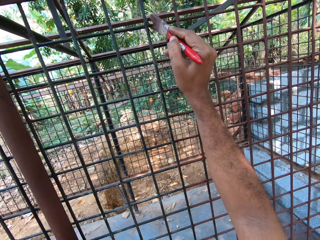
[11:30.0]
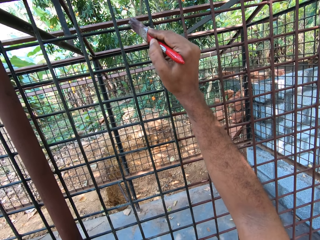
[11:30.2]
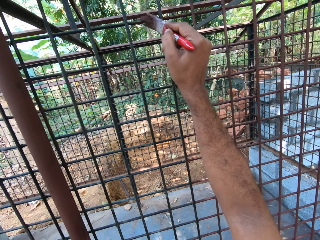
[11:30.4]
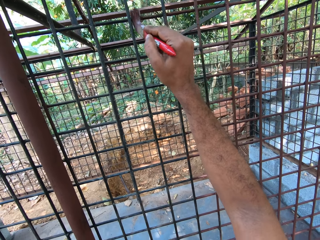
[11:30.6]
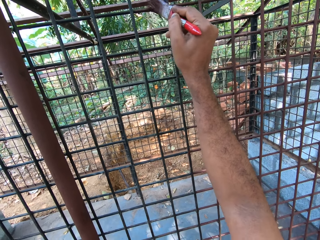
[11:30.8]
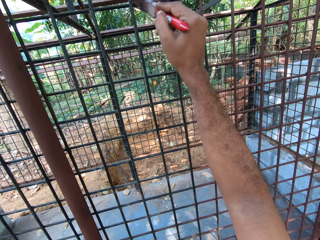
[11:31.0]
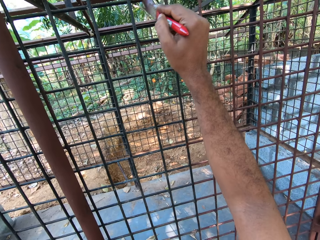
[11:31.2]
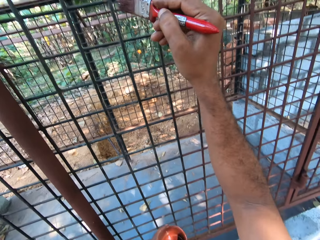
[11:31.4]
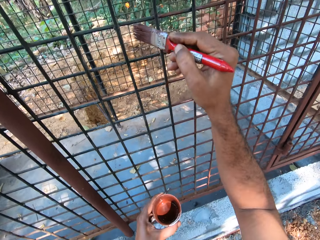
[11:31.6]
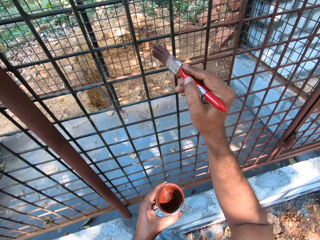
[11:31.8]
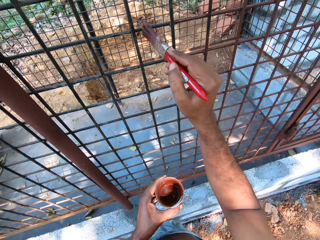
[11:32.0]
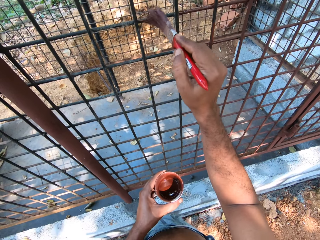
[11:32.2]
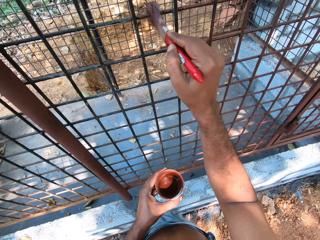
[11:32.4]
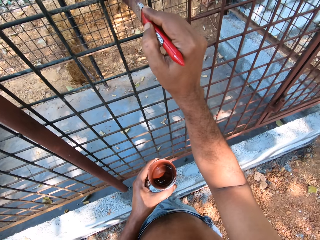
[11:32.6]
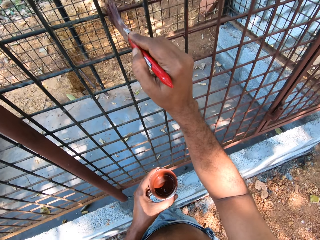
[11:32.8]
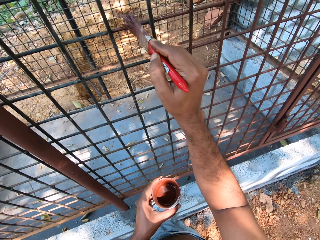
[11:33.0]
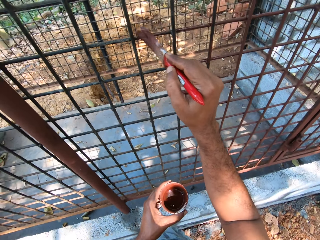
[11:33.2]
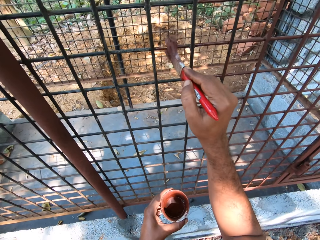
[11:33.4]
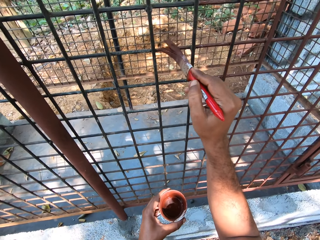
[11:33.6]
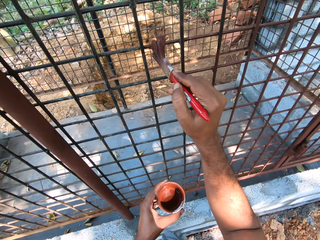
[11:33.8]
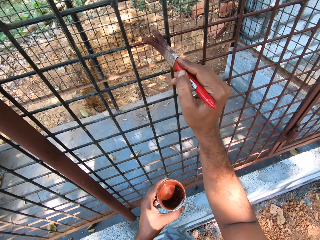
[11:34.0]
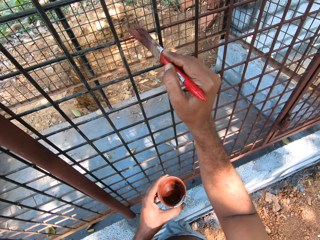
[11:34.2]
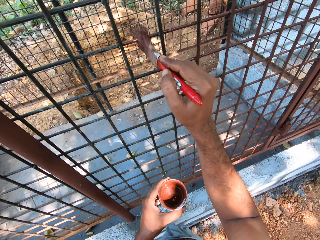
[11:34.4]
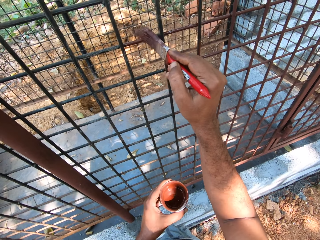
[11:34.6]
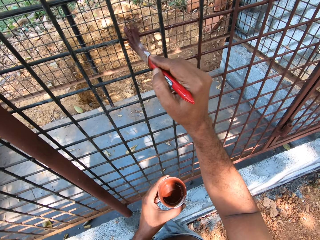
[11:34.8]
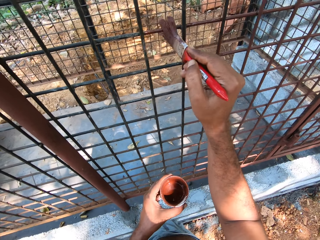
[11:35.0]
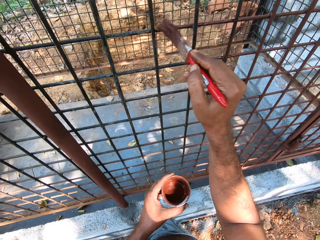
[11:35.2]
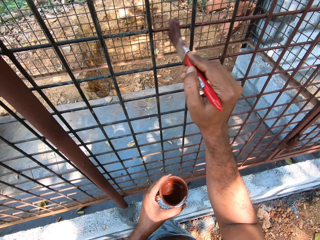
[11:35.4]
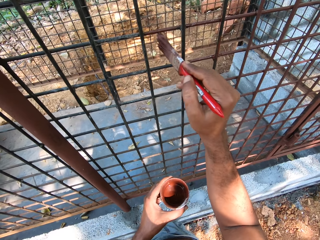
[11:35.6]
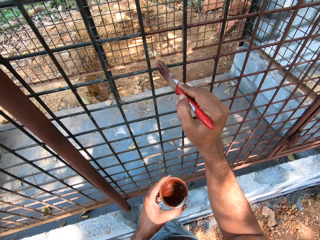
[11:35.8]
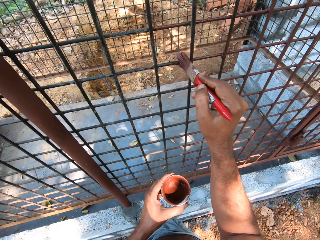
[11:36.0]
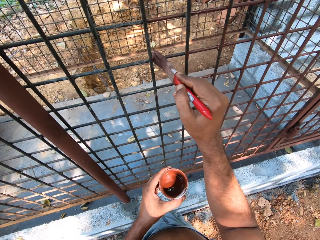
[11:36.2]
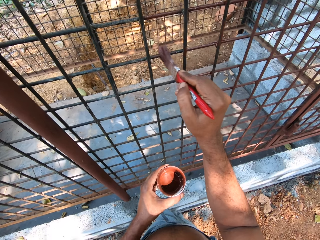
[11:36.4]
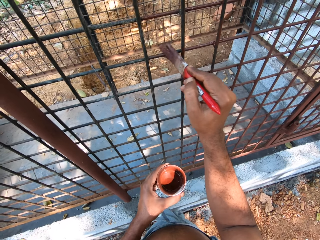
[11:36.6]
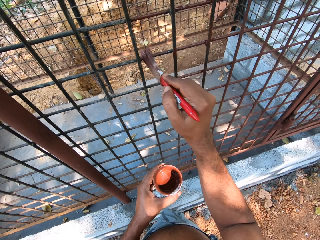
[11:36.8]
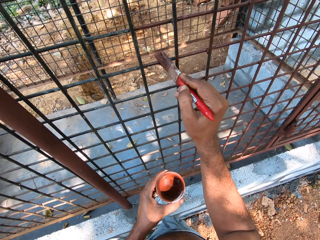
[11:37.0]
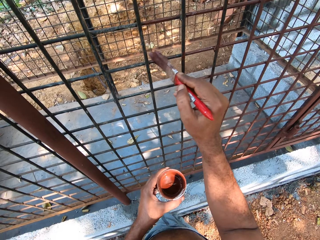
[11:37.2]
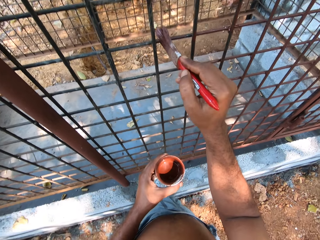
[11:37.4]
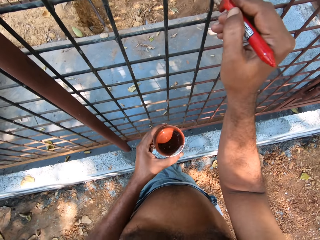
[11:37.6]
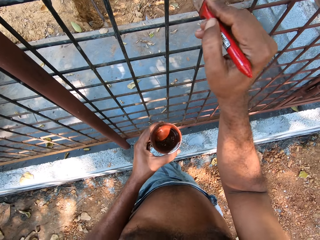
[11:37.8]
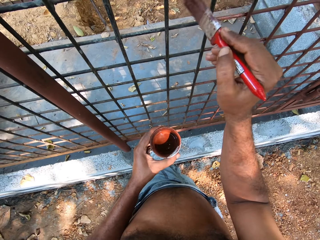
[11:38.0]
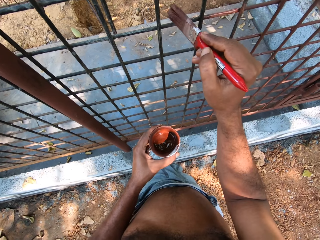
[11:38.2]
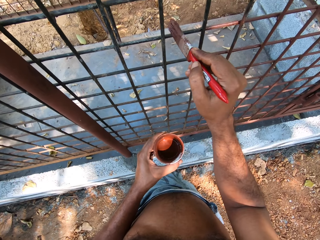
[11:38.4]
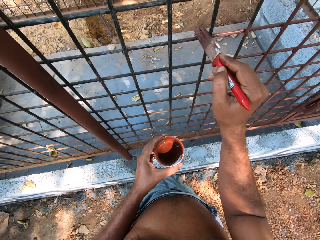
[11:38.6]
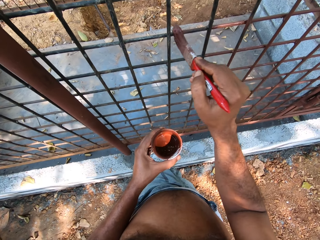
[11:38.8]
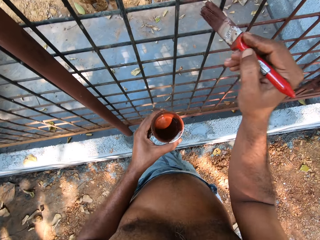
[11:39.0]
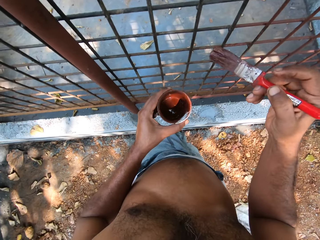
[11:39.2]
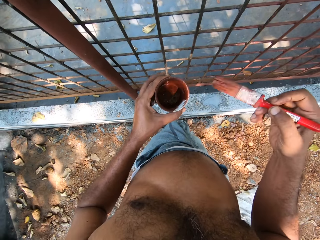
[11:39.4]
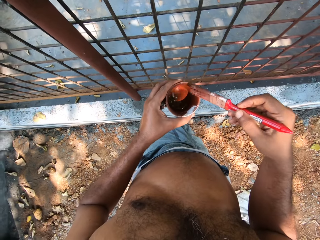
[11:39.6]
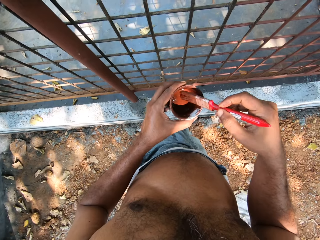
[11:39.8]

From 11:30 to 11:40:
The camera wearer paints the metal storage cage with the paint brush in his right hand.

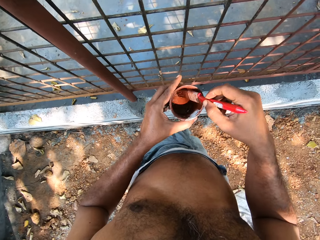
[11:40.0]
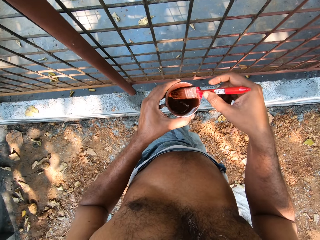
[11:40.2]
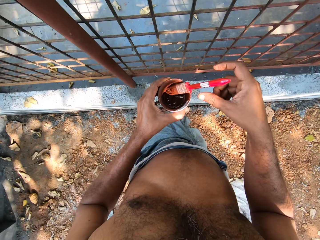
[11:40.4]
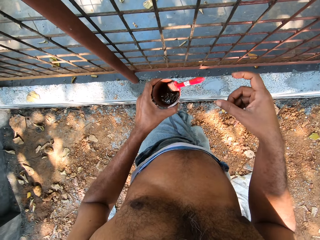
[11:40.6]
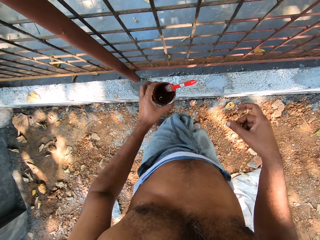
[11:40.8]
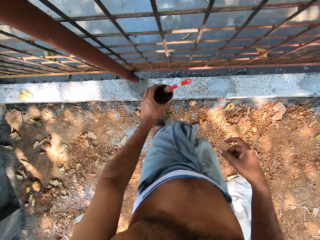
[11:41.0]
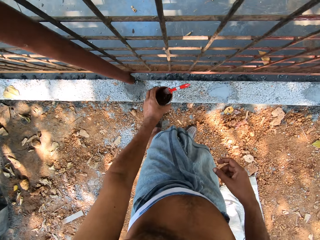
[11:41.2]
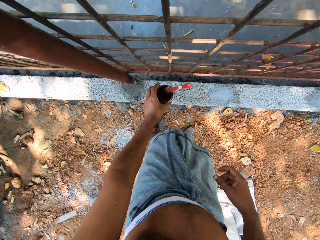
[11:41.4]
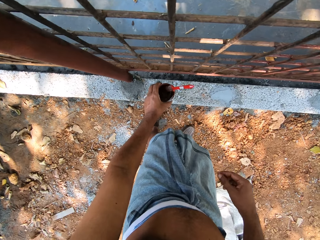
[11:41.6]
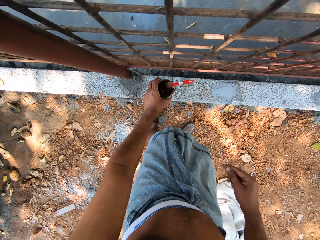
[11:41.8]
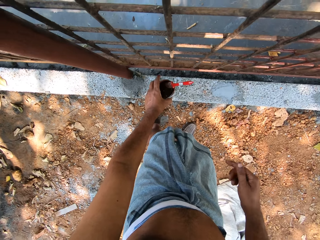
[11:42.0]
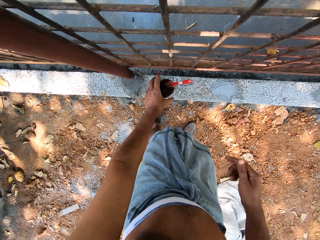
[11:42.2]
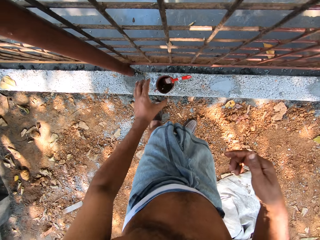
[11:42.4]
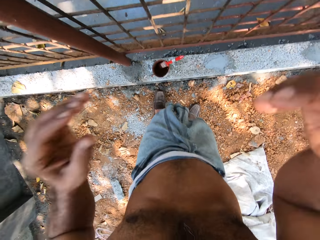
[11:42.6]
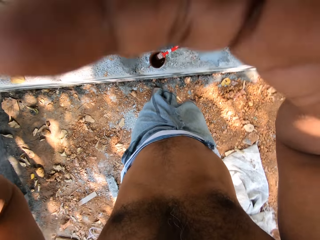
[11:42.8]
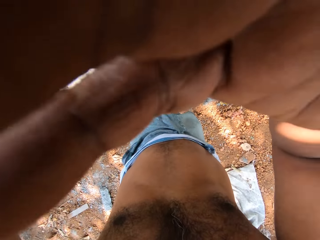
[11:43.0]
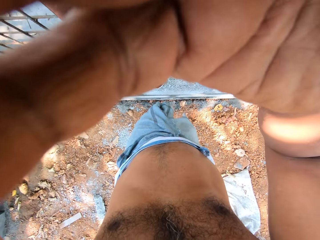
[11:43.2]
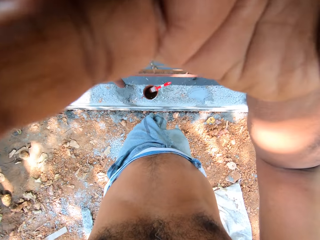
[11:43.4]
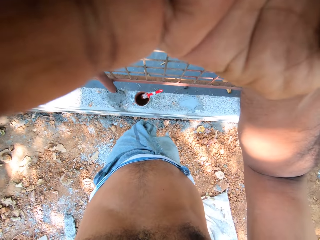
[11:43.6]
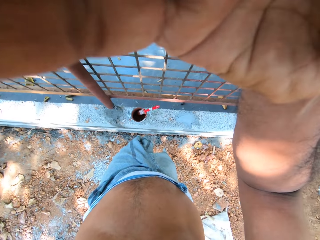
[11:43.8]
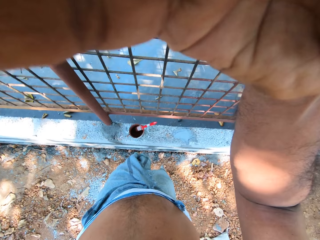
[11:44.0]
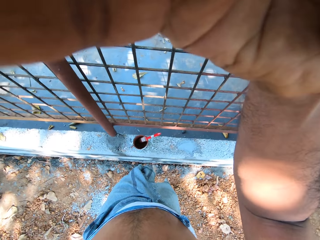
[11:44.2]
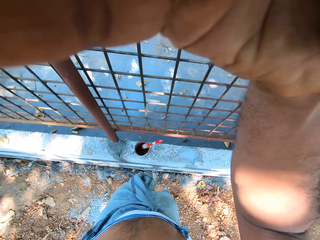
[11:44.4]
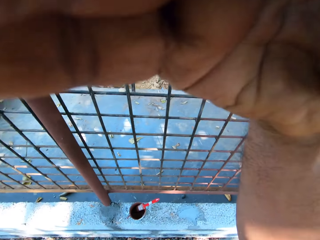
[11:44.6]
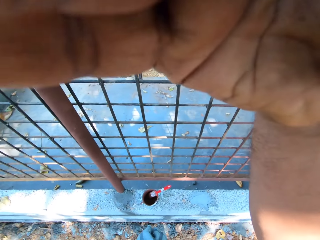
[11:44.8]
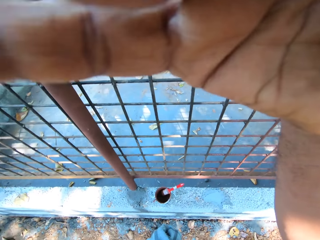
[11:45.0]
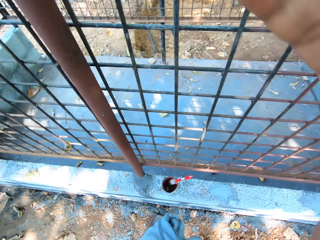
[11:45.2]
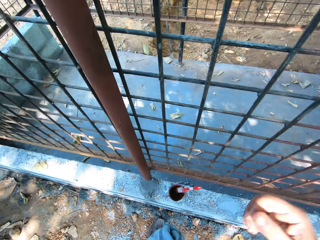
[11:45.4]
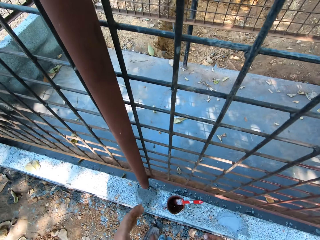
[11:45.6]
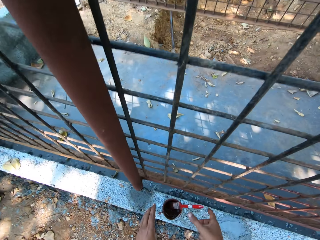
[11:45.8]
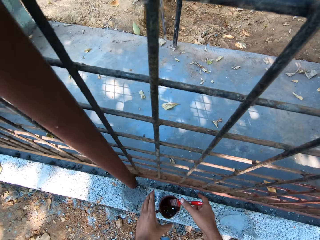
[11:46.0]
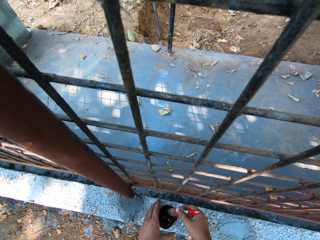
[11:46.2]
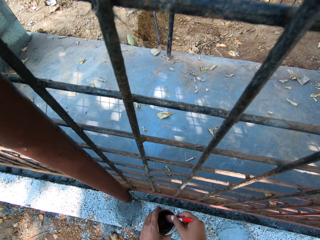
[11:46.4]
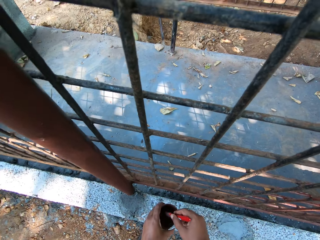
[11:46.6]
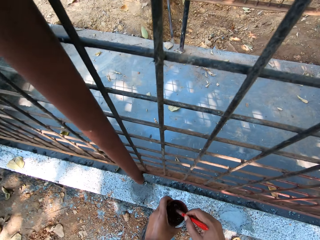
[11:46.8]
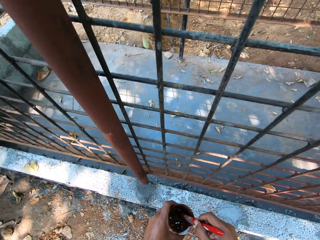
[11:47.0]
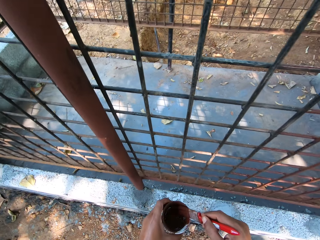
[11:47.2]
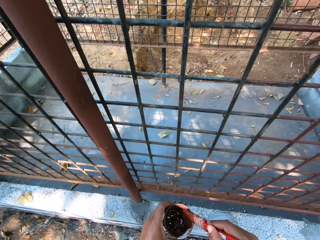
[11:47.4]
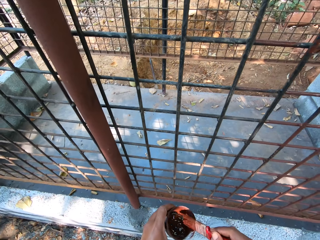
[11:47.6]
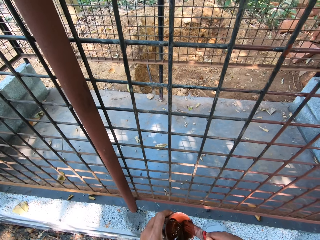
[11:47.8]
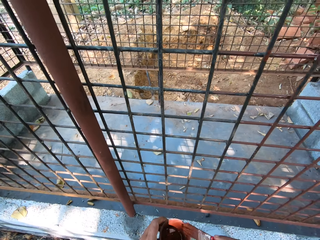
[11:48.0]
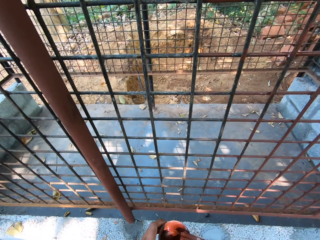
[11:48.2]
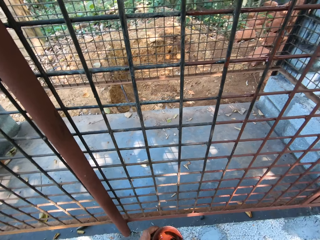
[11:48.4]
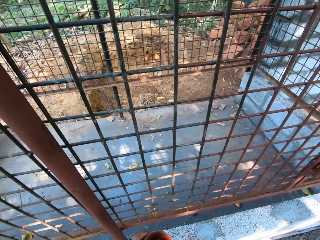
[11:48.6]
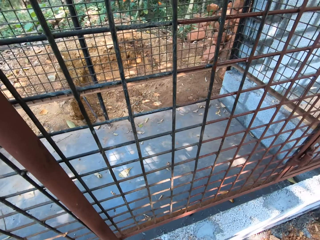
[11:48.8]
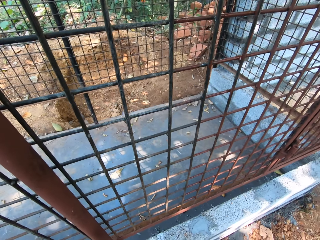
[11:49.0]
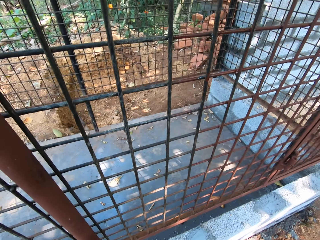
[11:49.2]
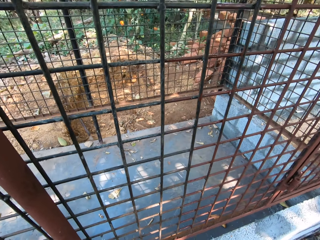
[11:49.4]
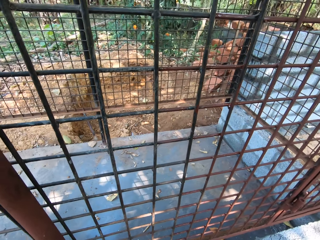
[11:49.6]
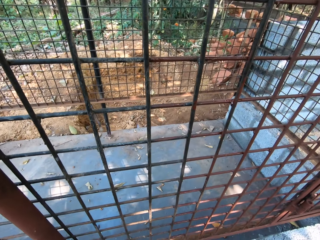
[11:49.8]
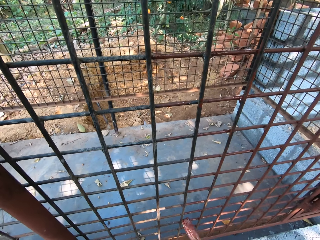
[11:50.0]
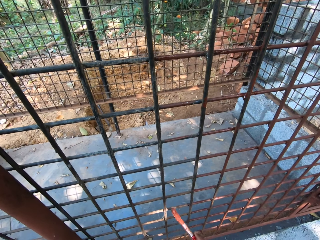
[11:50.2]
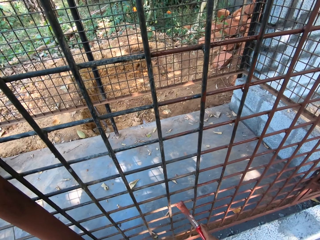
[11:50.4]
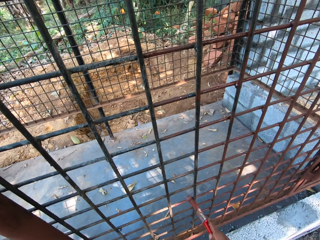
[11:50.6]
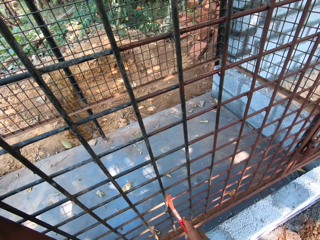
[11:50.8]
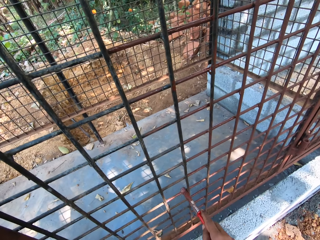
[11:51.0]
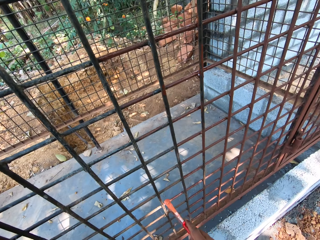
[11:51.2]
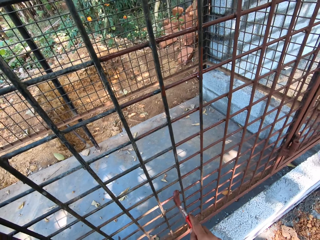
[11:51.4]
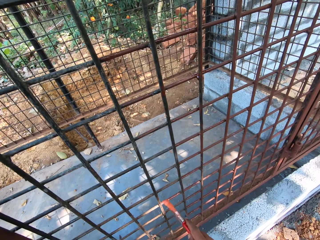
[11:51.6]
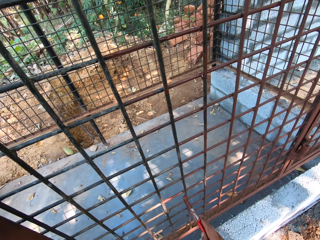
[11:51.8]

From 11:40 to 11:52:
The camera wearer dips the paint brush into the cup with his right hand. He drops the paint brush in the cup with his right hand. He drops the cup on a concrete wall with his left hand. He adjusts the camera on his head with both hands. He holds the paint brush with his right hand and holds the cup with his left hand. He picks up the cup from the concrete wall with his left hand. He mixes paint in the cup with the paint brush in his right hand. He looks at the metal frame or storage cage. He paints the metal storage cage with the paint brush in his right hand.
